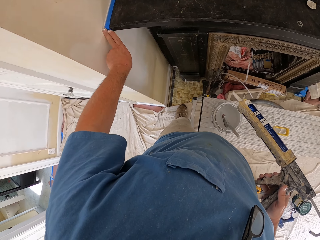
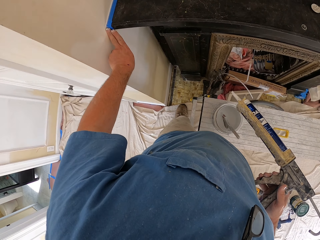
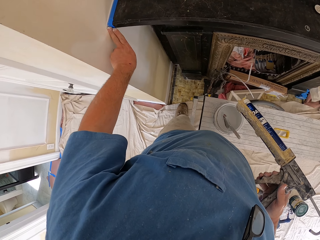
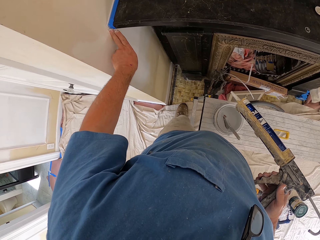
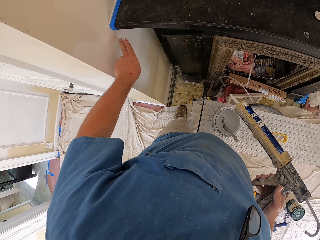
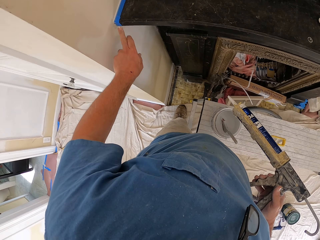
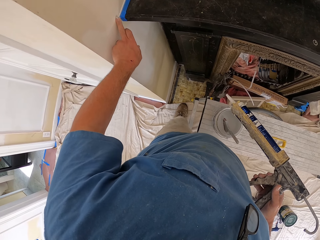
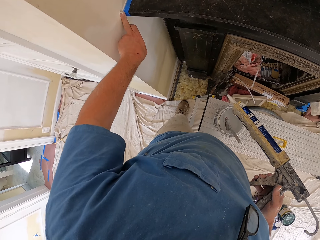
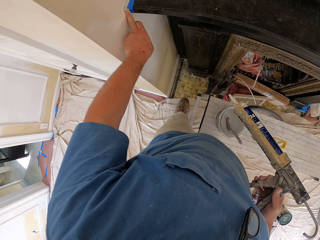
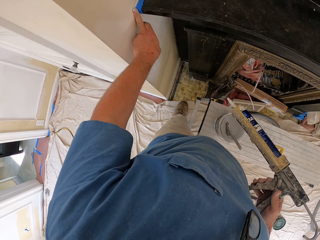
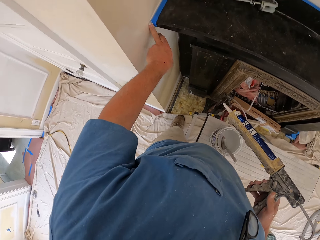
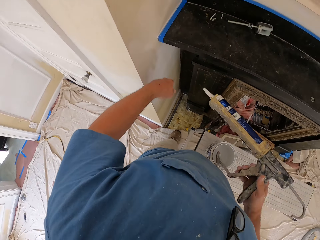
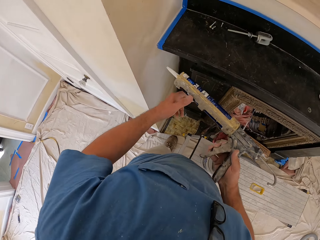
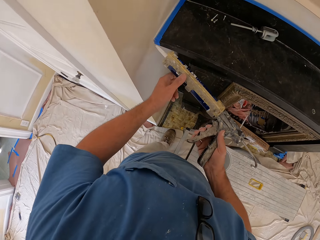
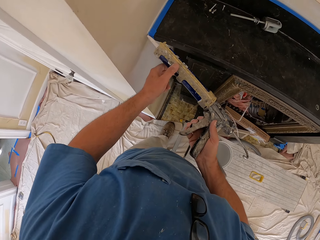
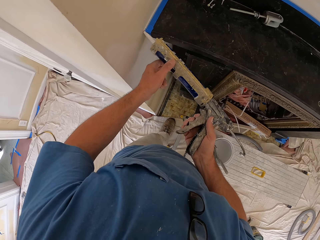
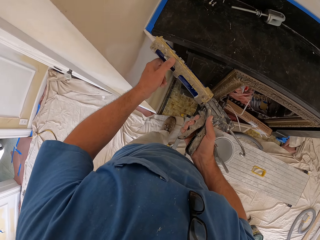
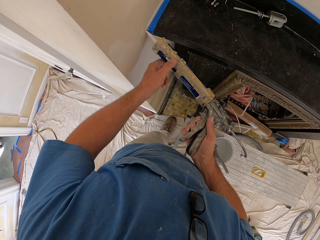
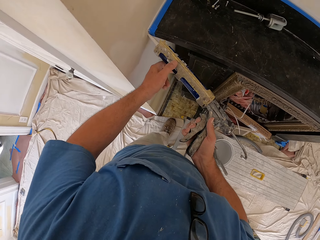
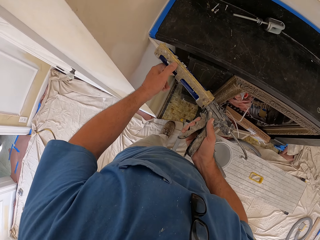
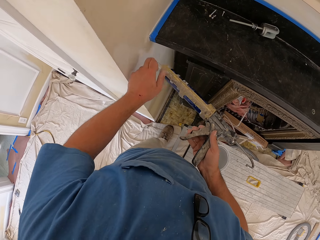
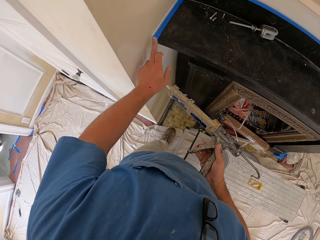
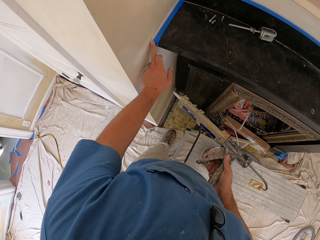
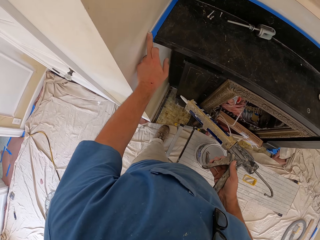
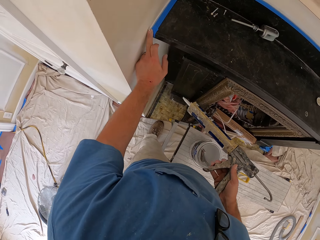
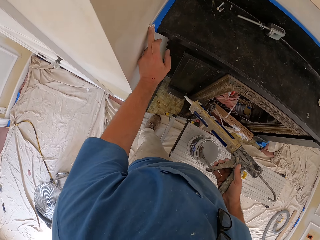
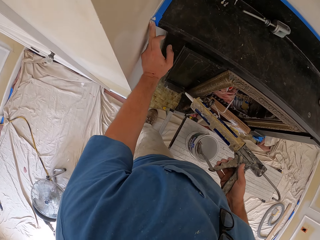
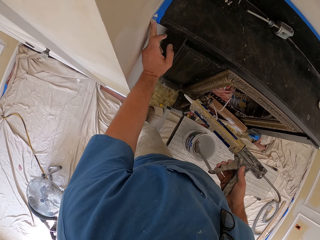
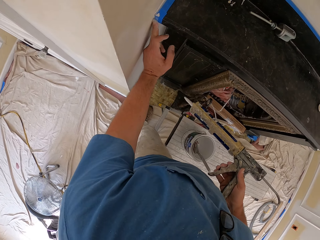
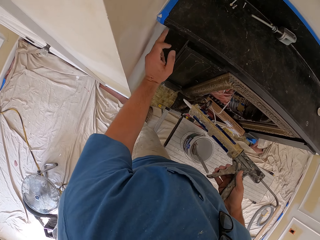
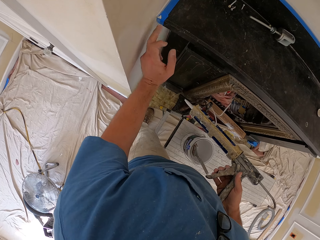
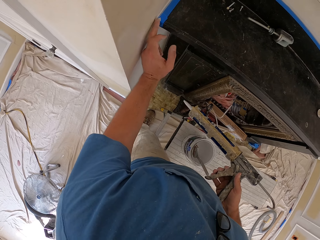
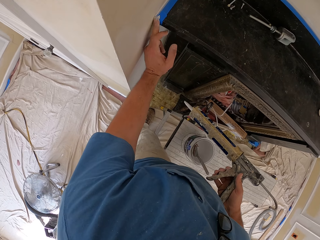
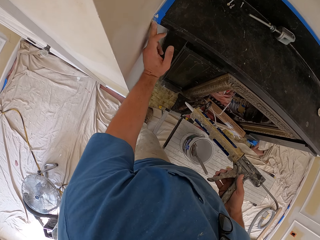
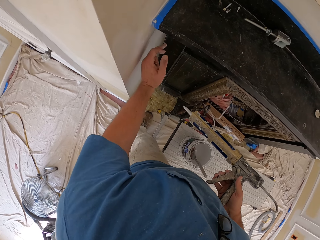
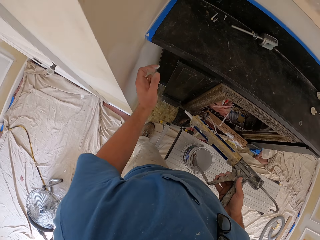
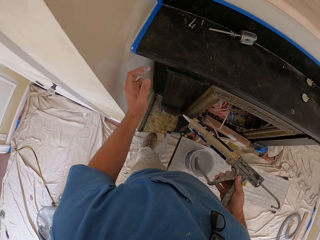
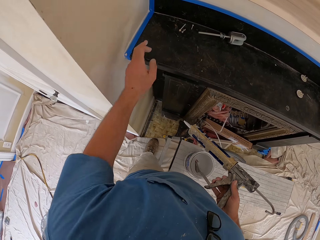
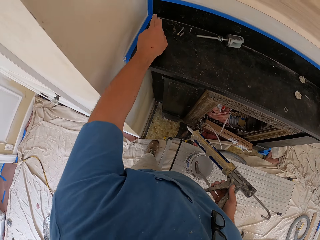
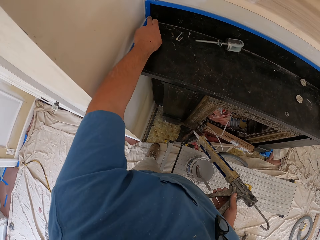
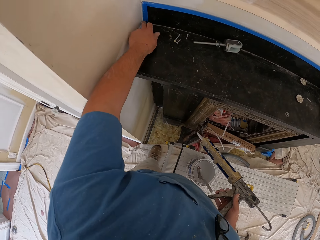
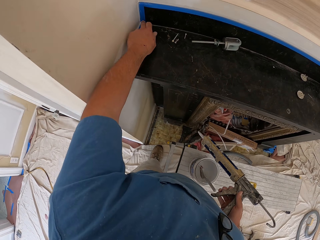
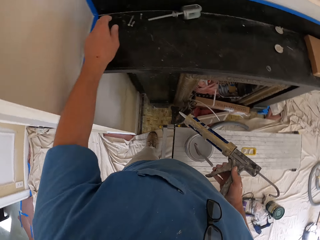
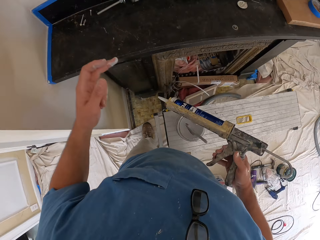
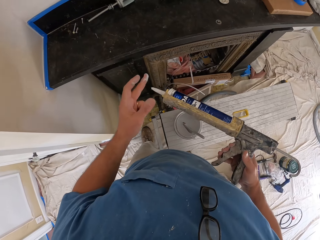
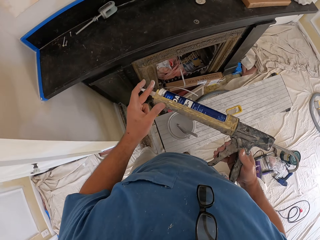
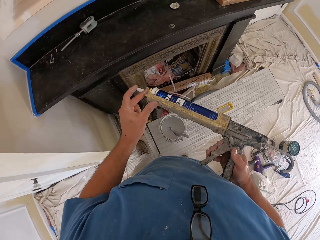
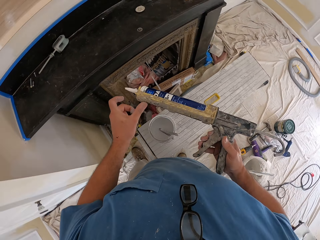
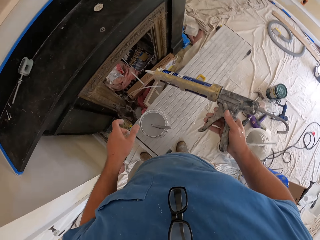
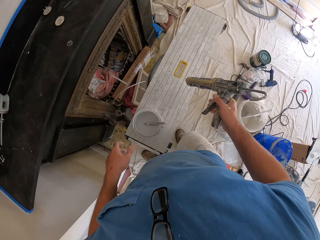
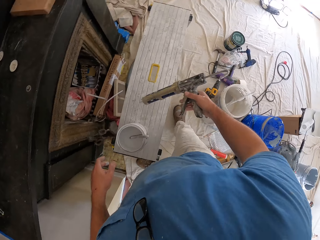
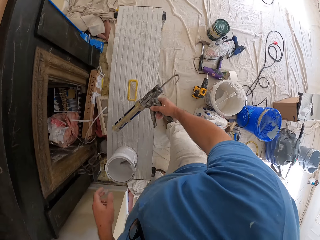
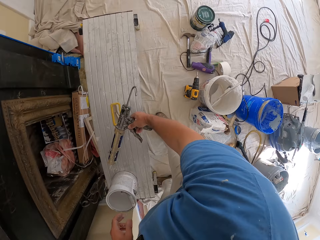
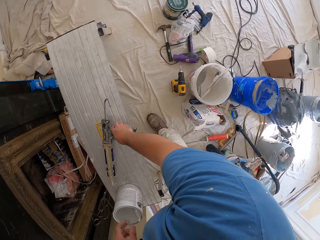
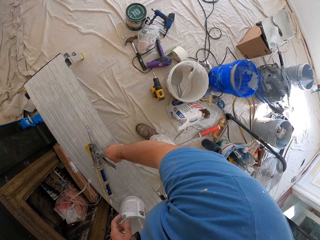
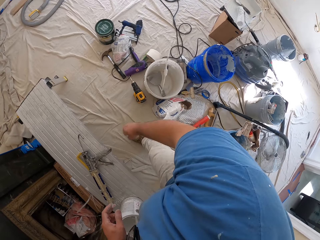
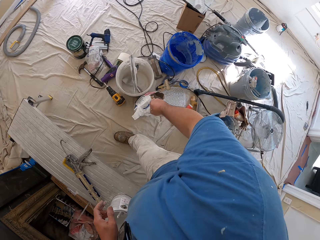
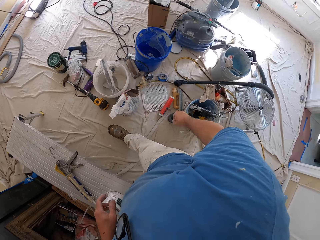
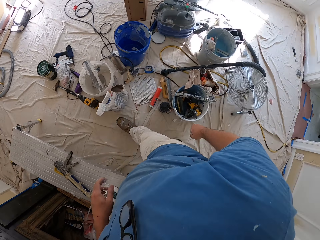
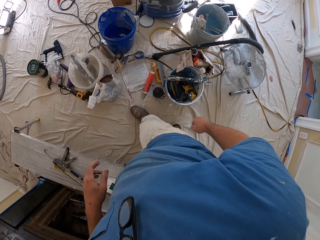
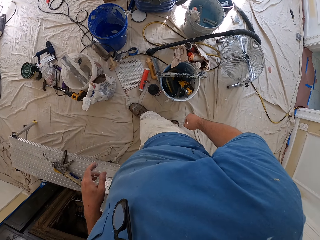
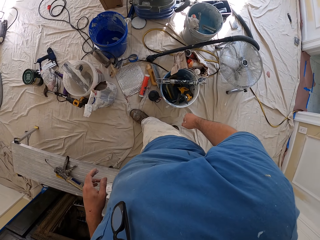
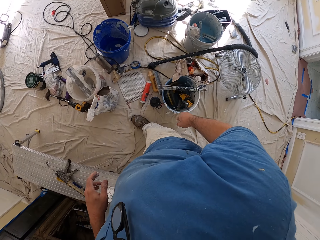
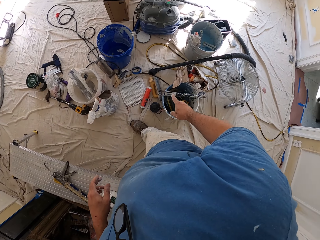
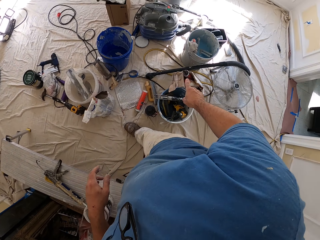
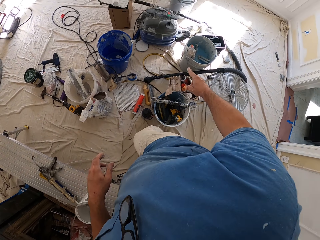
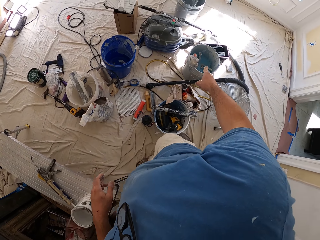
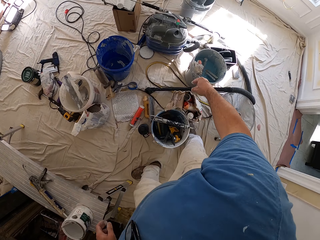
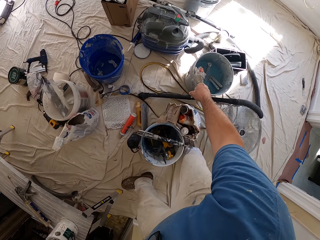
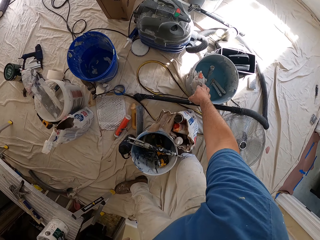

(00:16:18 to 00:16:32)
The camera wearer applies the glue on the wall with the caulking gun. He spreads the construction adhesive. He adjusts the glue on the wall with his left hand. He touches the tip of the construction adhesive gun. He drops the caulking gun on the bench. He looks around the room.

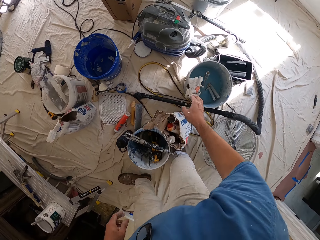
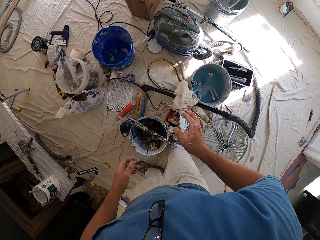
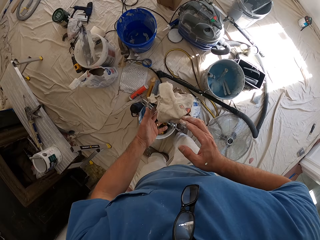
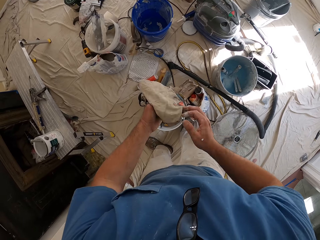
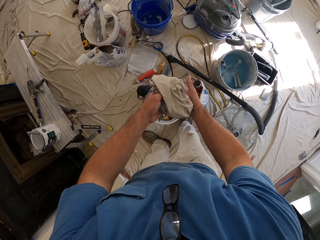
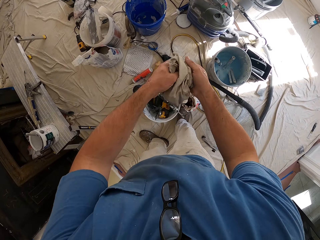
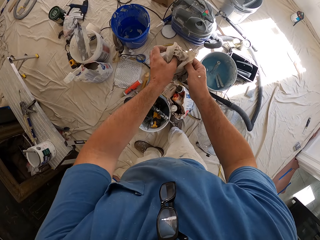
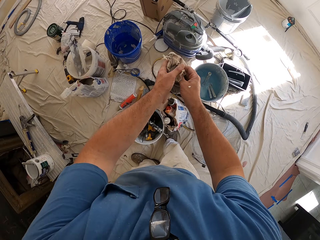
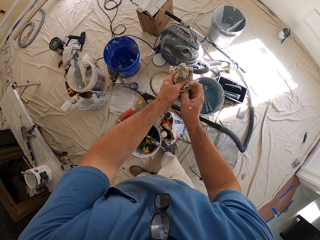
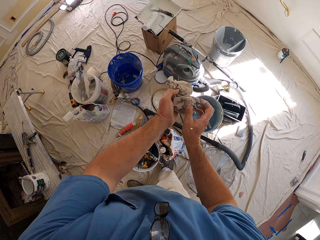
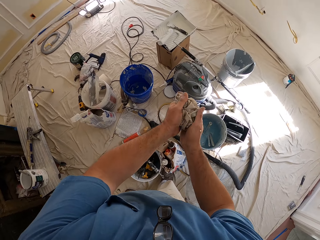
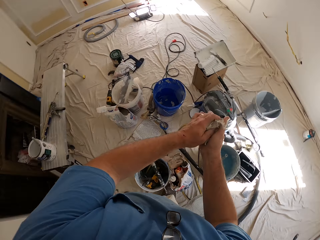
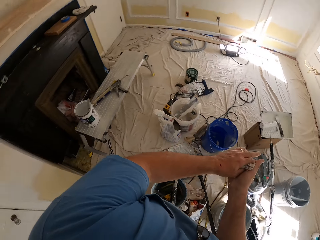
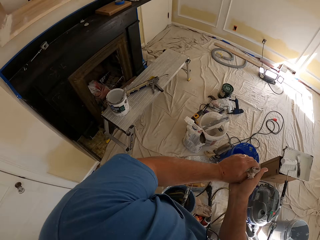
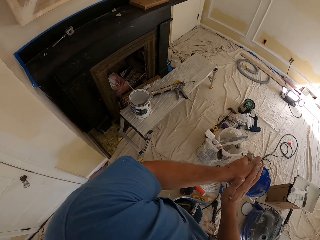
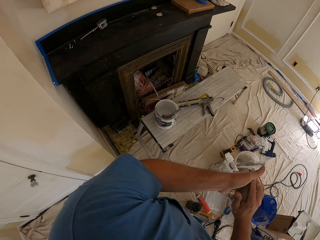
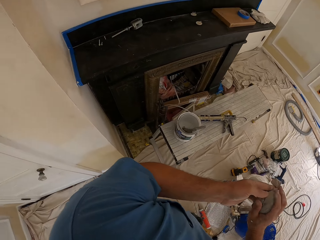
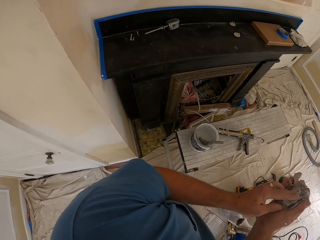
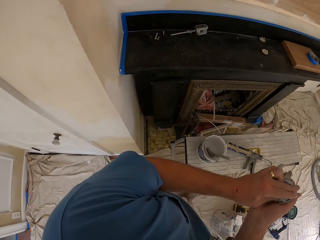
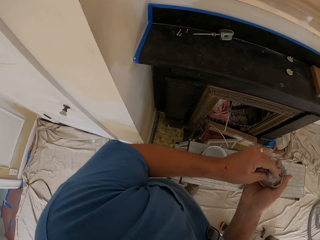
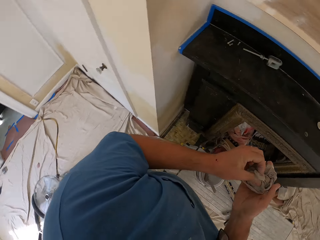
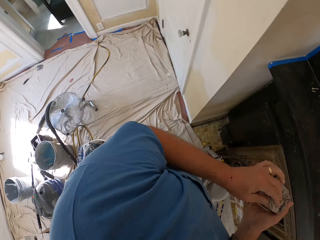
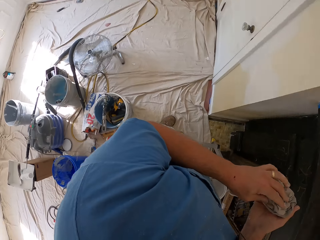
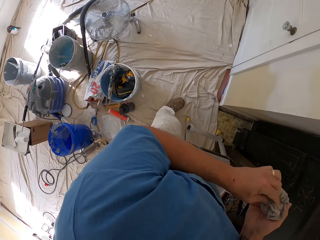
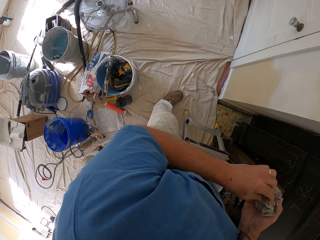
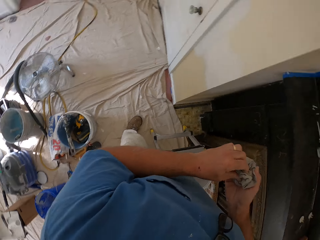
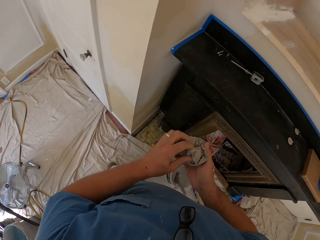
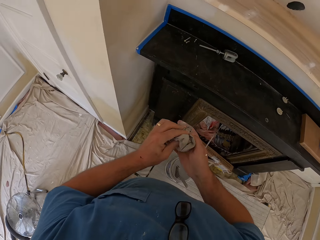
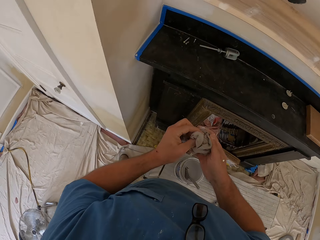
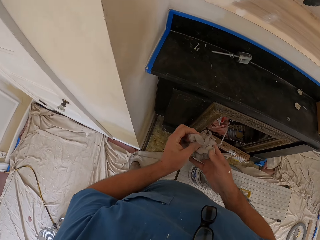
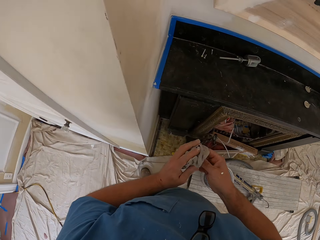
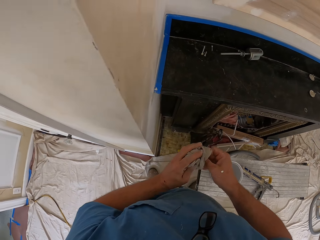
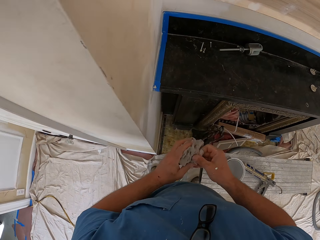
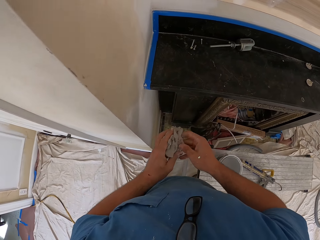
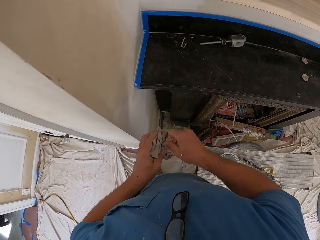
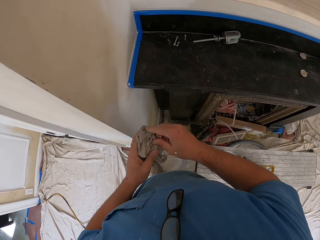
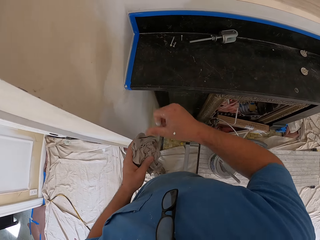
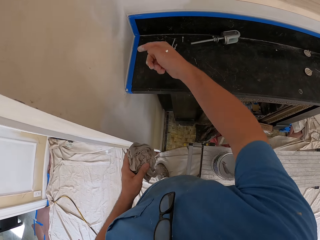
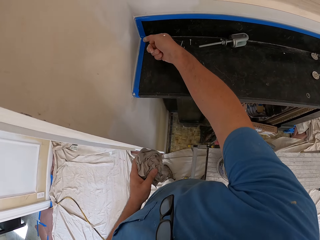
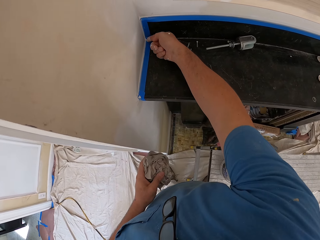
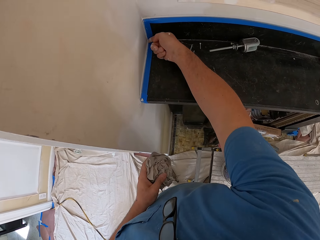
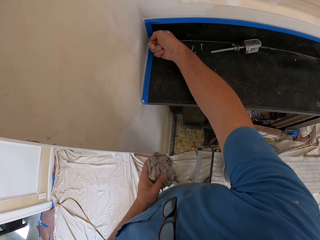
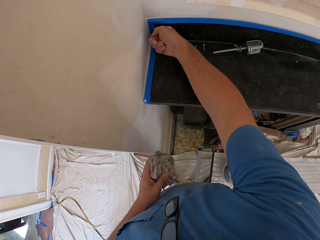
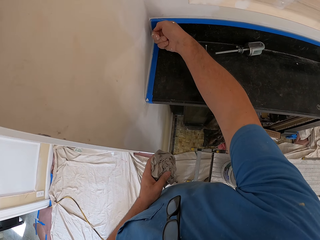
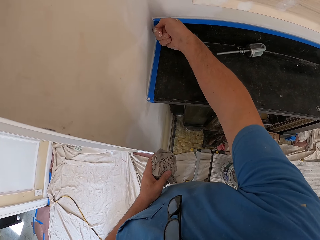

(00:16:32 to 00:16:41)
The camera wearer picks up a cloth from the top of a bucket with his right hand. He cleans his hand with the cloth. He looks around the room. He spreads the construction adhesive. He adjusts the glue on the wall with his left hand.
